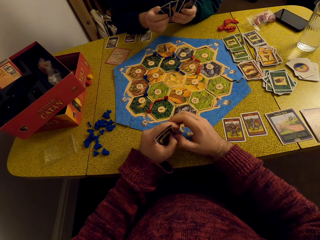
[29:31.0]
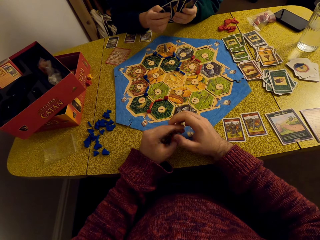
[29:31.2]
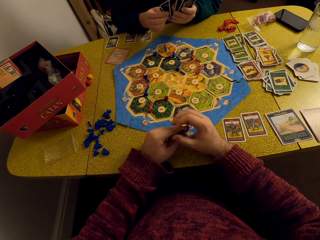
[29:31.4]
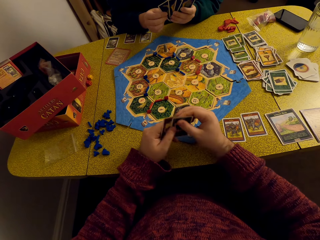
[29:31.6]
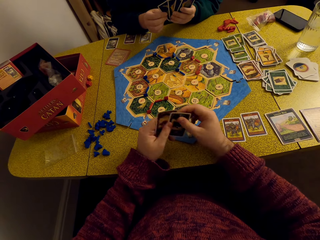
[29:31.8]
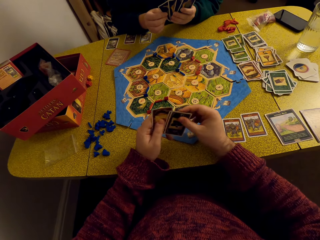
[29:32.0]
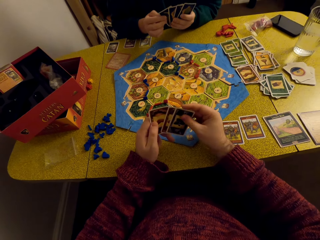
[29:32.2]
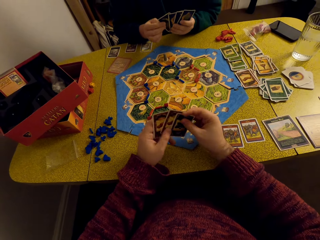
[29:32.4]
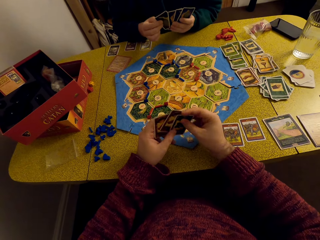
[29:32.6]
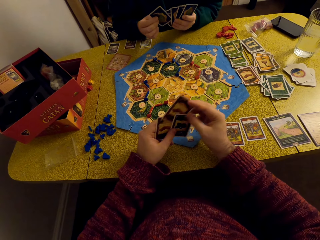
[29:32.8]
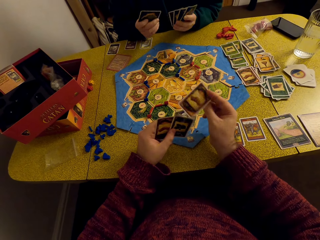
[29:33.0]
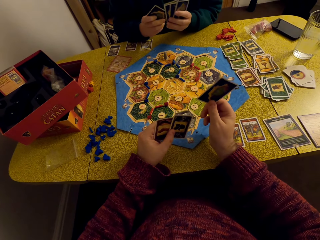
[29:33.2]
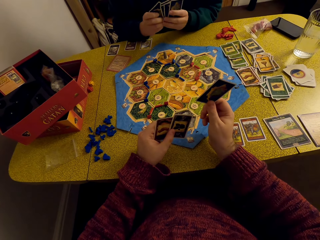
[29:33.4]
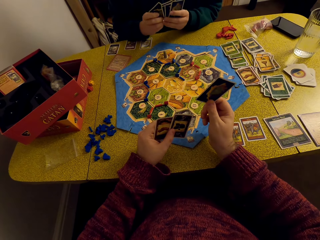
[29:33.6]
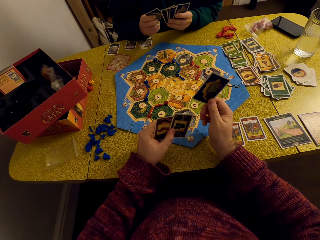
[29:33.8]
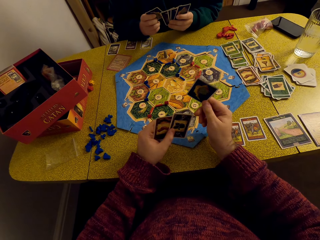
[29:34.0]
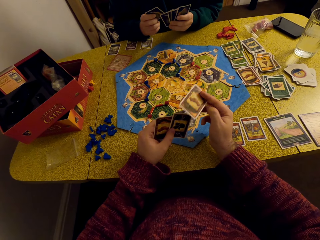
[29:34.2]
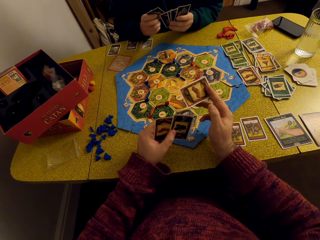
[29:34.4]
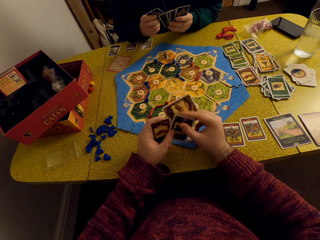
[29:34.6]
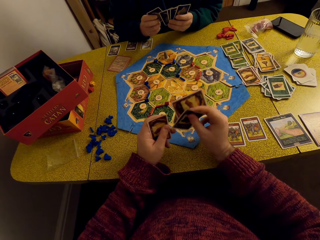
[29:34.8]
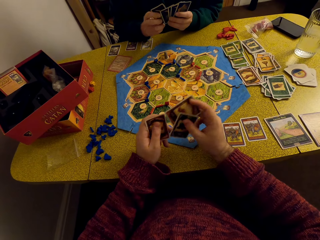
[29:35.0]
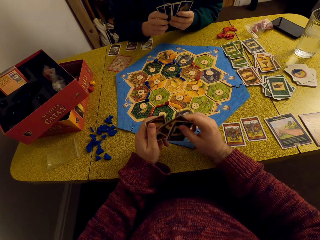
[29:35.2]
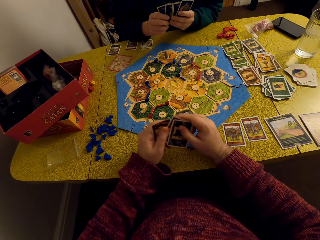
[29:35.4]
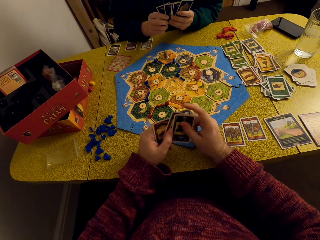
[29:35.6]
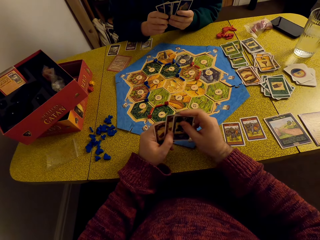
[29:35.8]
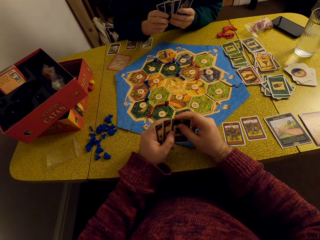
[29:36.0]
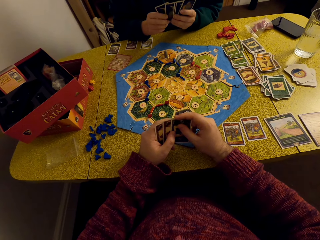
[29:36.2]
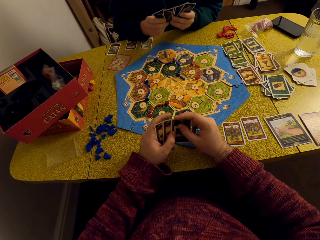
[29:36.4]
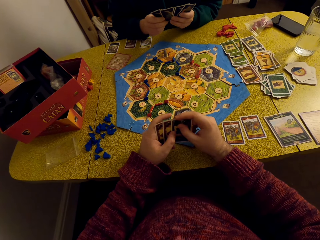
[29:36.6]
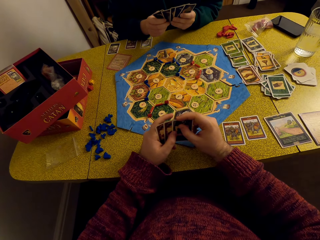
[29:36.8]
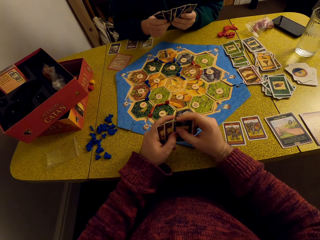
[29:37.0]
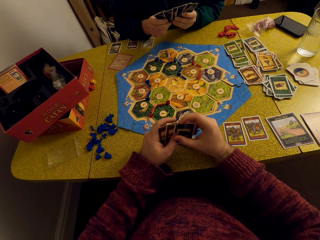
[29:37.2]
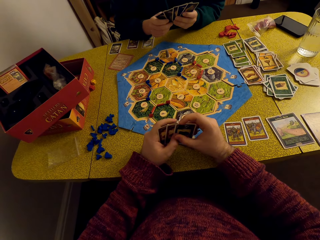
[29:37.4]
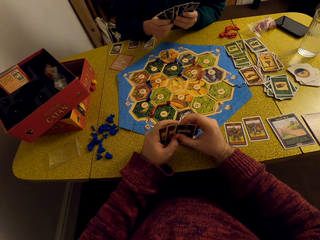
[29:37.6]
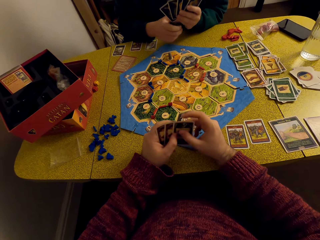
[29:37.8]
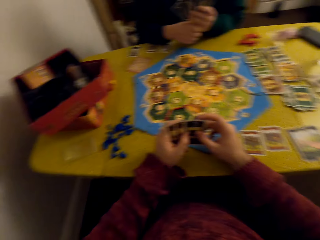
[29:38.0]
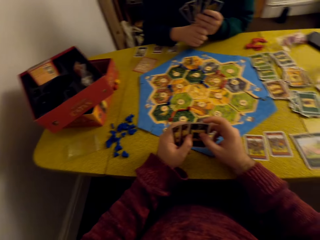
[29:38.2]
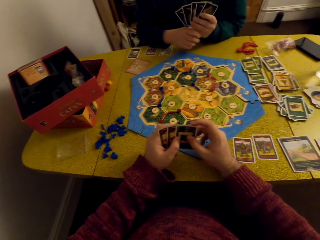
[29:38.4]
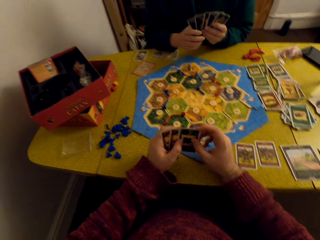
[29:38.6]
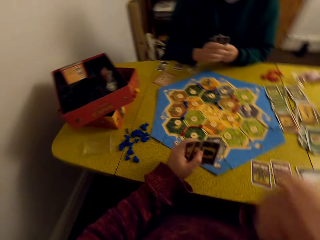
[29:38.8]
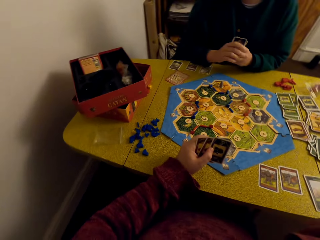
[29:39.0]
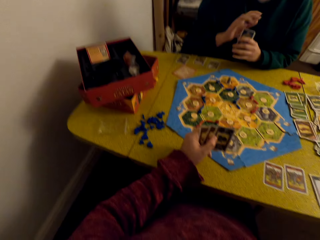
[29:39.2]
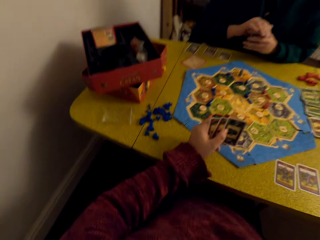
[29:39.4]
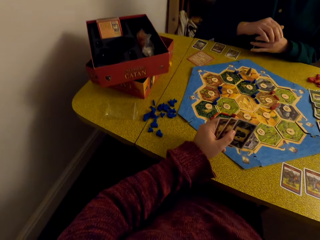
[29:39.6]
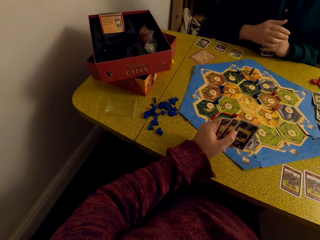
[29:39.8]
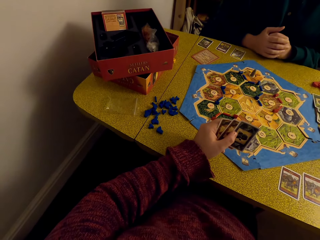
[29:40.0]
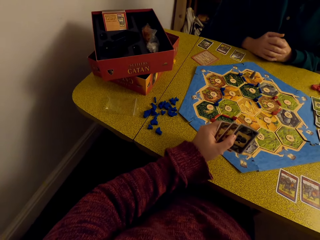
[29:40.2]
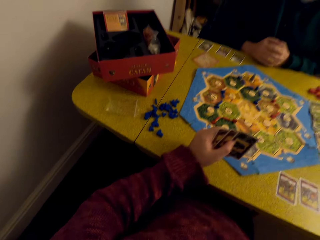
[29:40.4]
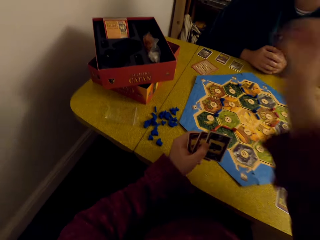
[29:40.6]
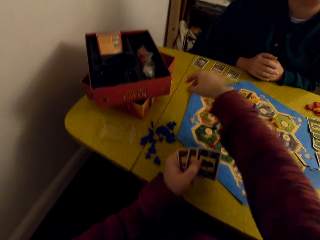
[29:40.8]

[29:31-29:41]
A woman converses with the camera wearer. The camera wearer shows his card and holds one card high. The woman converses with the camera wearer. The camera wearer lifts his hand.

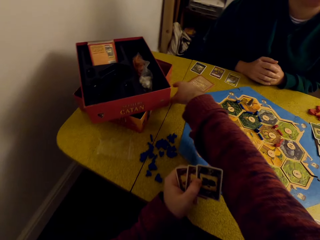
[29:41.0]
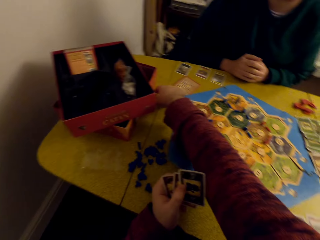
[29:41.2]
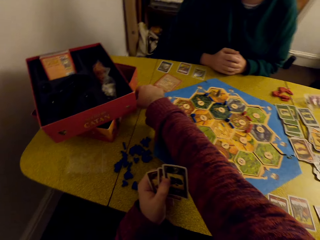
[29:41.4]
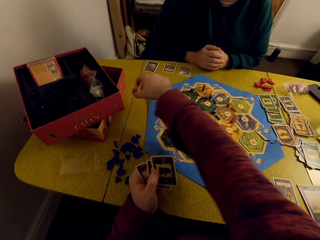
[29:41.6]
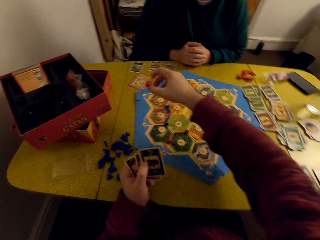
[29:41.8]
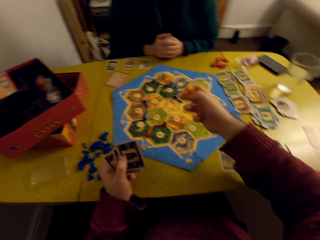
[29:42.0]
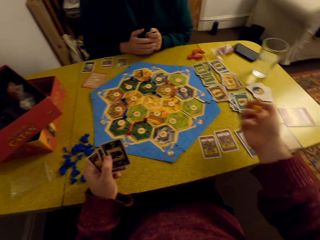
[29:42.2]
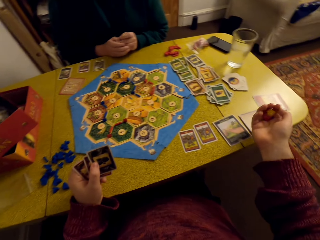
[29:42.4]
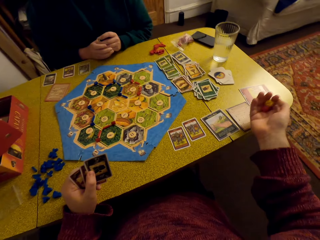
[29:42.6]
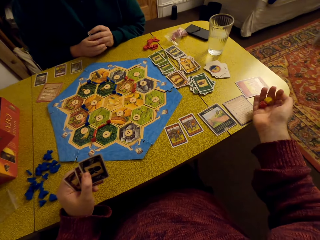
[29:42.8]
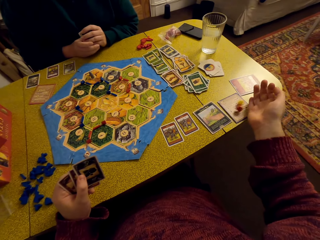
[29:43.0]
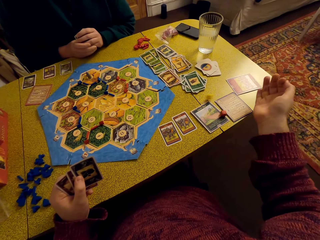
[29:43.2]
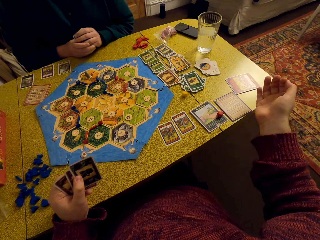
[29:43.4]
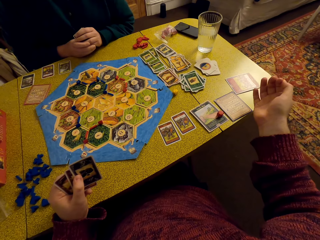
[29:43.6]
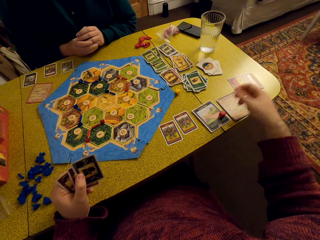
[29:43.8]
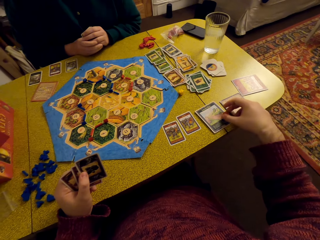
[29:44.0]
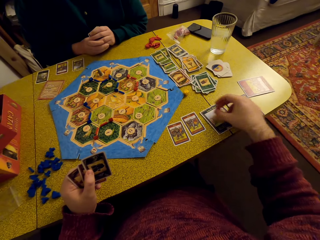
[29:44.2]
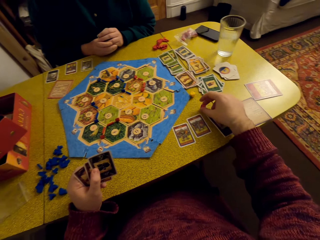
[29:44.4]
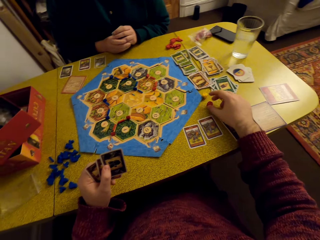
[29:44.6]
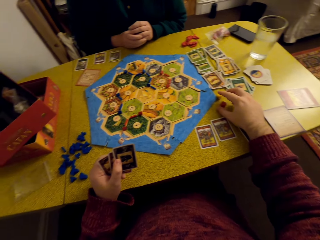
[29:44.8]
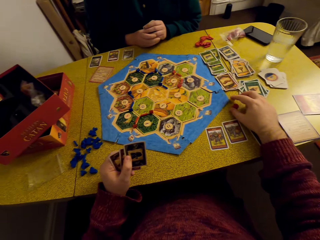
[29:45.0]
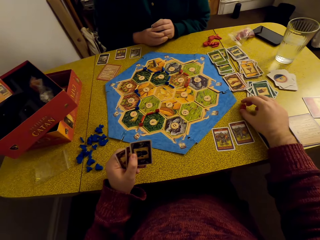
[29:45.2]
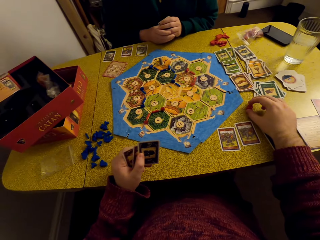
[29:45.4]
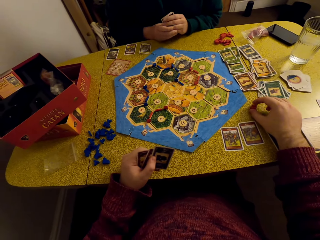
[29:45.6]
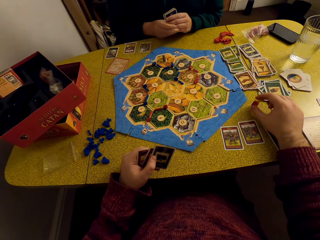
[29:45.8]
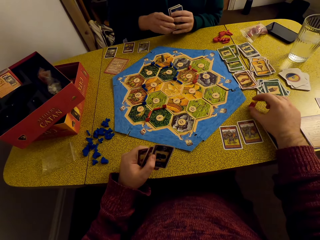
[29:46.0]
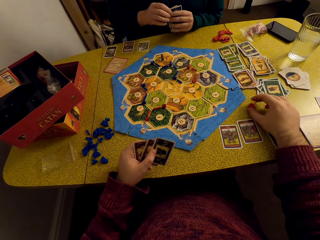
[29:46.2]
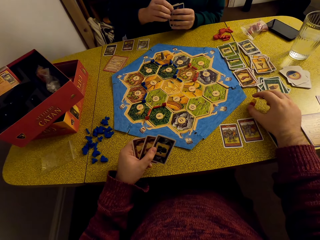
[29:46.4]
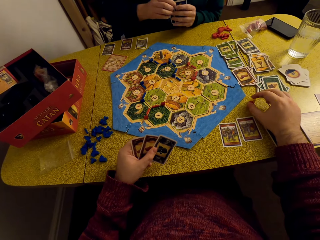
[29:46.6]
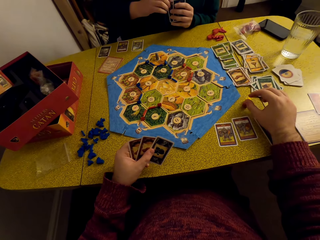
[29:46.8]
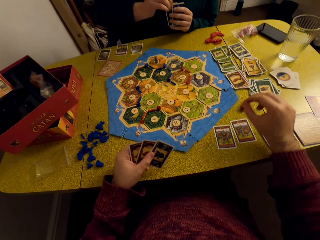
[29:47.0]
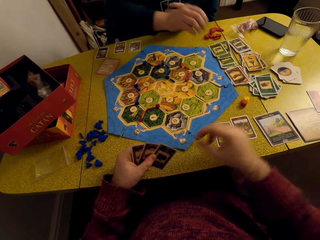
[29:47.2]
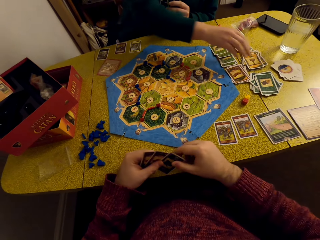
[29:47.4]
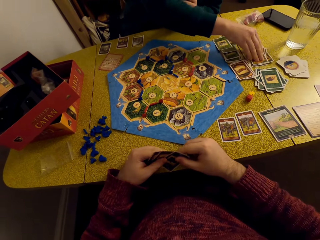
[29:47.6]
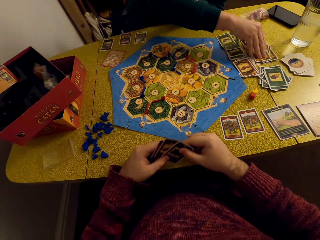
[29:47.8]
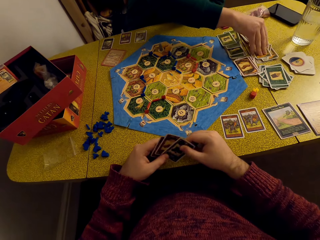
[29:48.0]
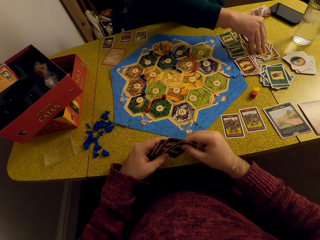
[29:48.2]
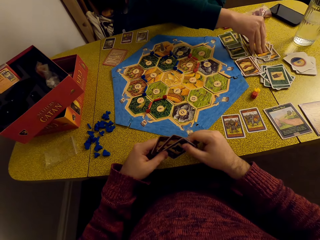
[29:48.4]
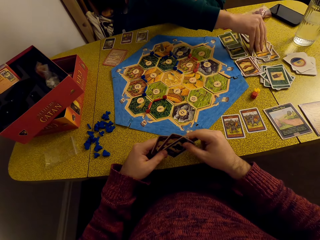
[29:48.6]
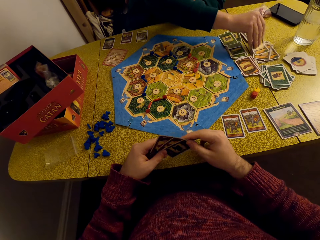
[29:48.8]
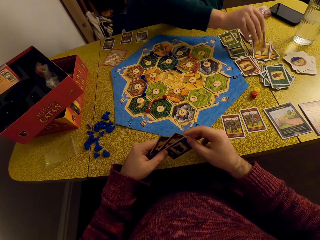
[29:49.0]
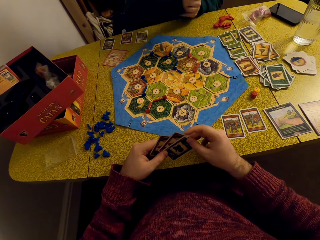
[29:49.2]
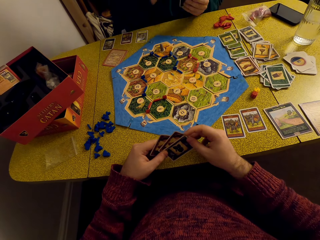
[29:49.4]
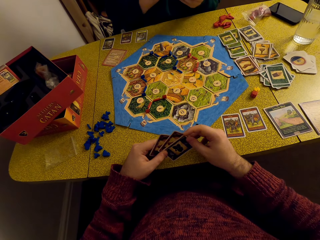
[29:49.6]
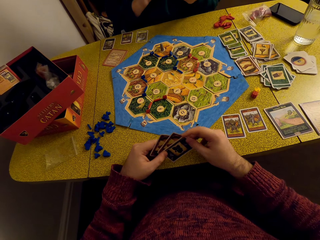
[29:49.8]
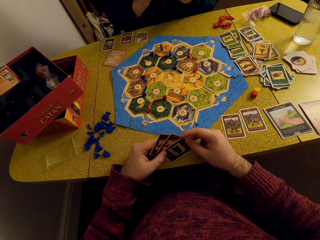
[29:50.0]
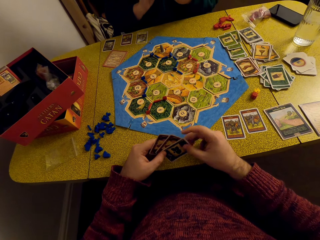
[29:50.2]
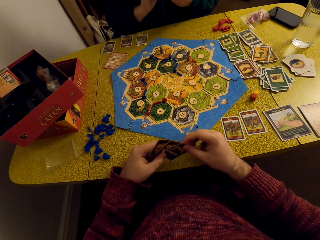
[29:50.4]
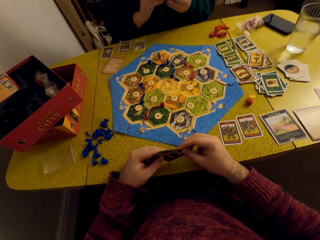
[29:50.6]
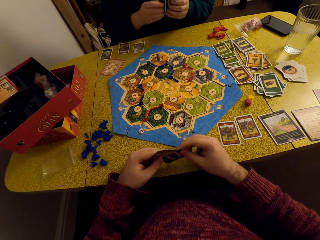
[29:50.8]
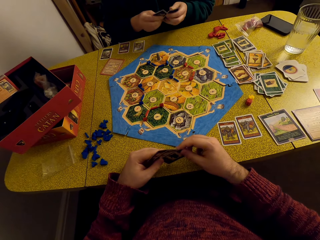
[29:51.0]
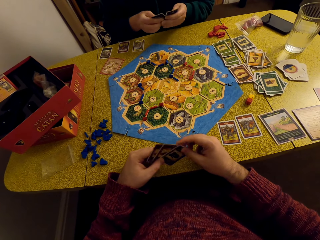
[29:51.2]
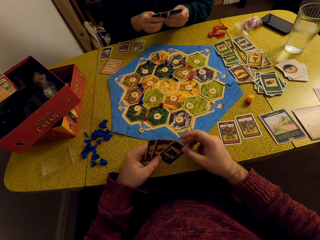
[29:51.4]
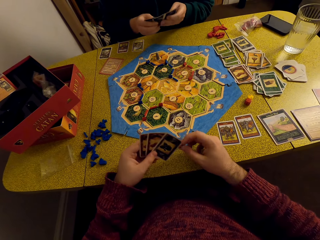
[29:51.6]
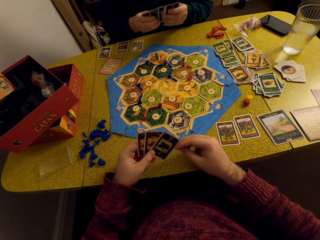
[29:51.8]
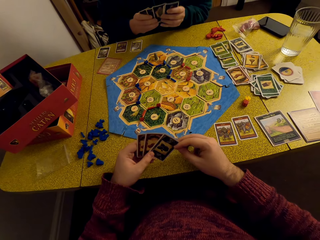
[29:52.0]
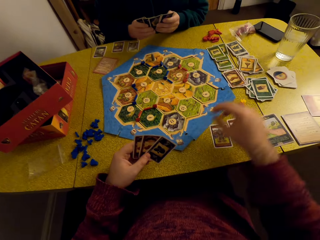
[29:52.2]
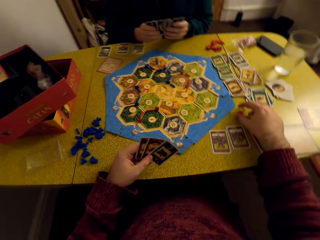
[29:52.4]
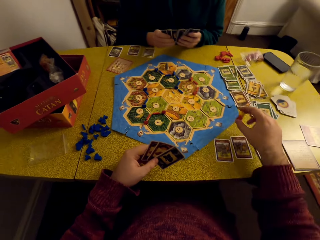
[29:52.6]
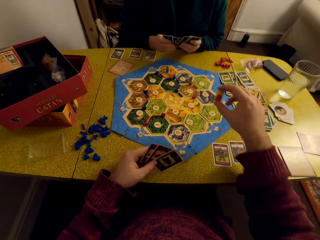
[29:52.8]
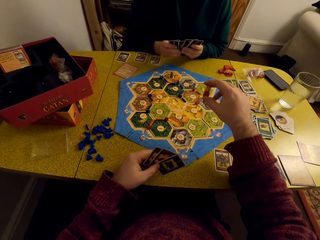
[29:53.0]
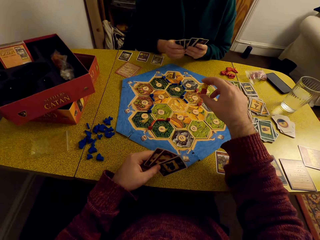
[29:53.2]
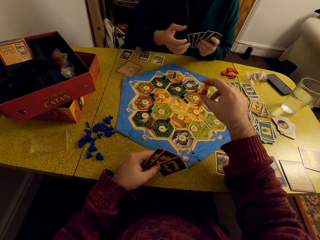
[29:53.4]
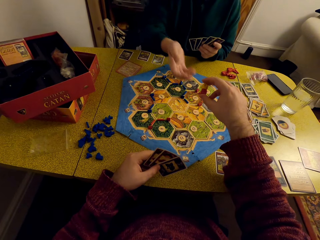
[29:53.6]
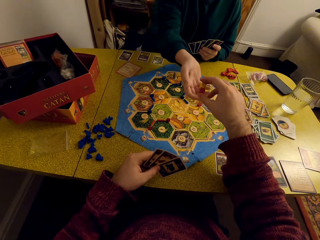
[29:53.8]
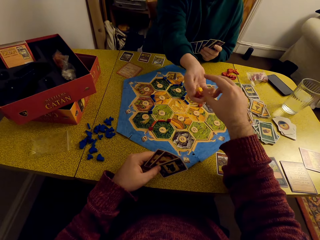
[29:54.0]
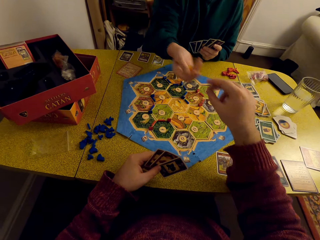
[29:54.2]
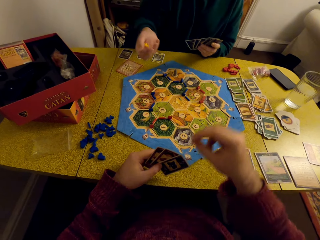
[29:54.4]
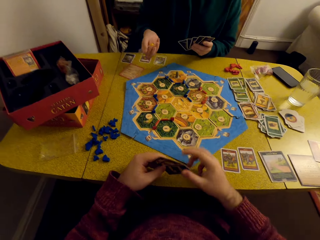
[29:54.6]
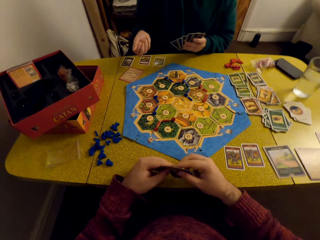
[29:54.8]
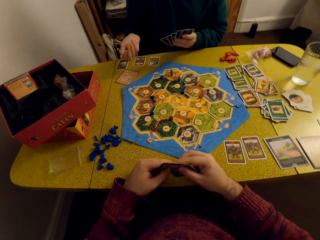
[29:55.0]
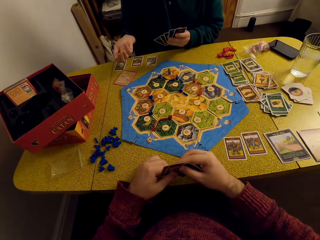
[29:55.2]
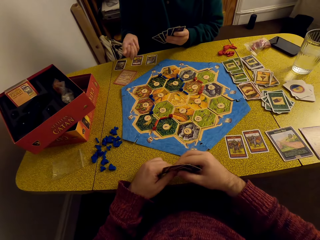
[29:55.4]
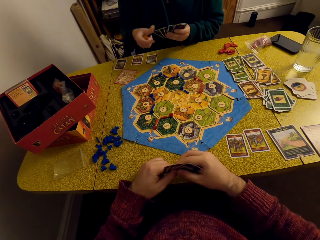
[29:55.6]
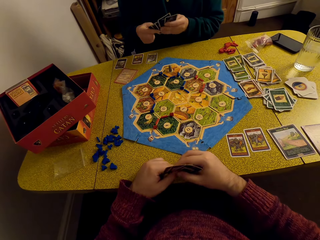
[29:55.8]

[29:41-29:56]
The camera wearer picks up the dice, tosses the dice, and drops the dice on the table. They pick dice from the table, drag the dice on the table, and put down the dice. A woman picks a card from the table. The camera wearer converses with the woman. The woman looks at the cards. The camera wearer picks dice from the table and hands the woman the dice. The woman tosses the dice.
